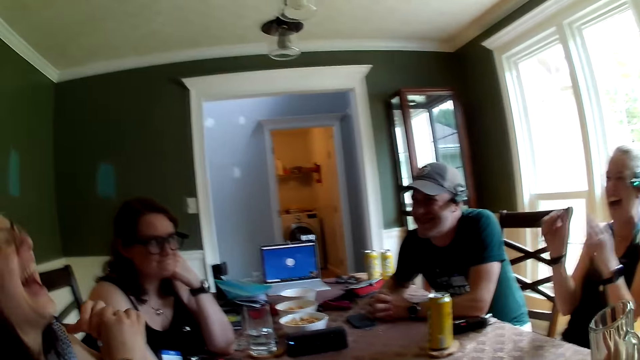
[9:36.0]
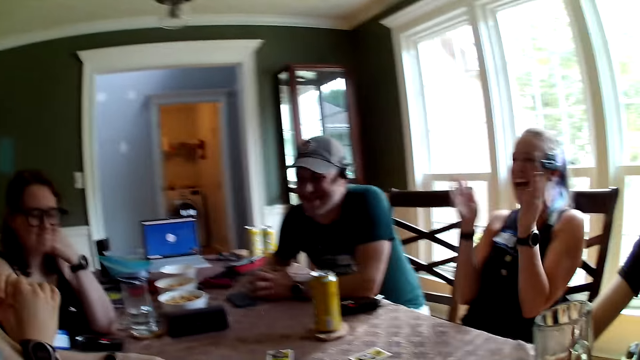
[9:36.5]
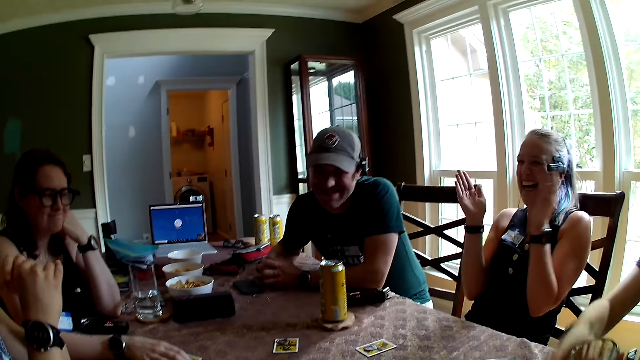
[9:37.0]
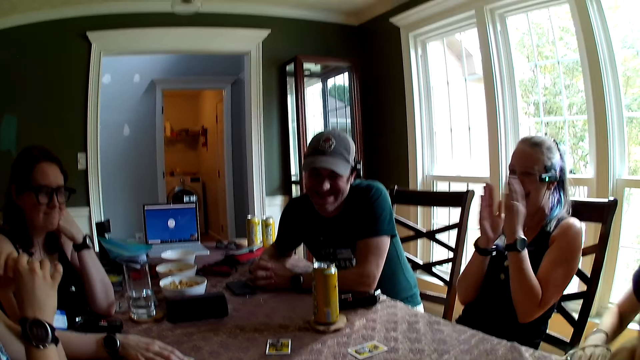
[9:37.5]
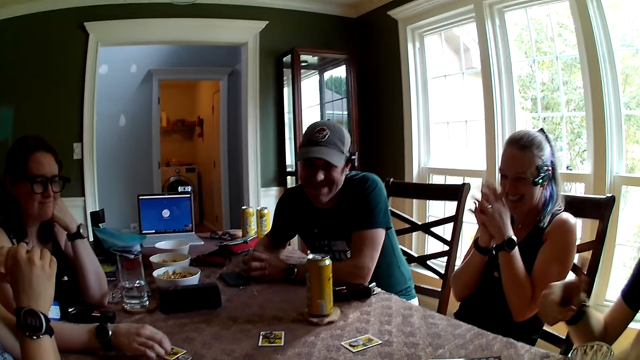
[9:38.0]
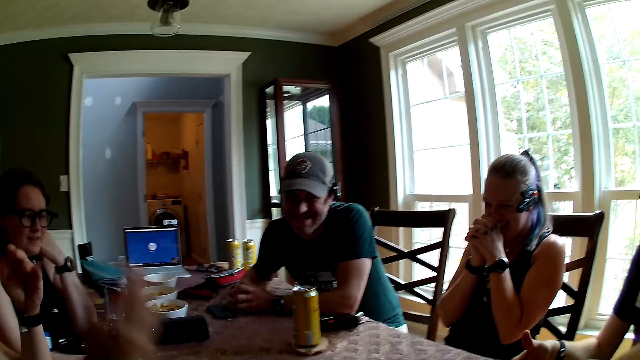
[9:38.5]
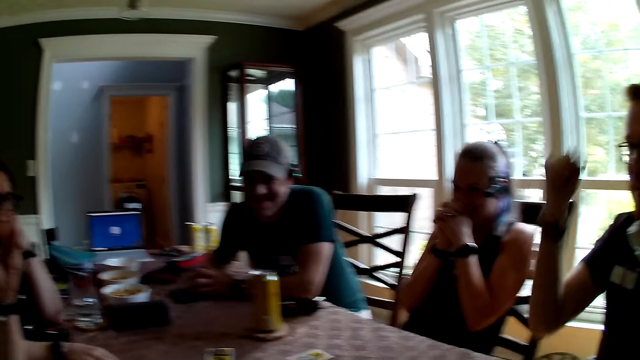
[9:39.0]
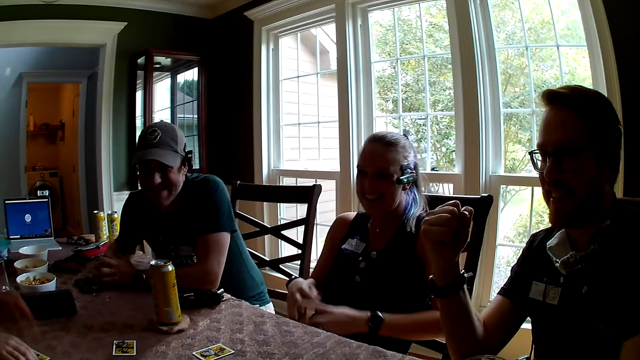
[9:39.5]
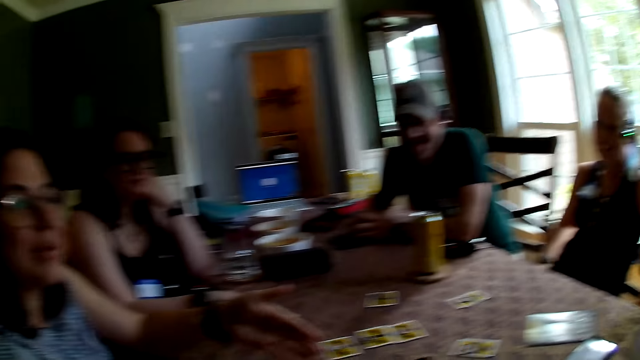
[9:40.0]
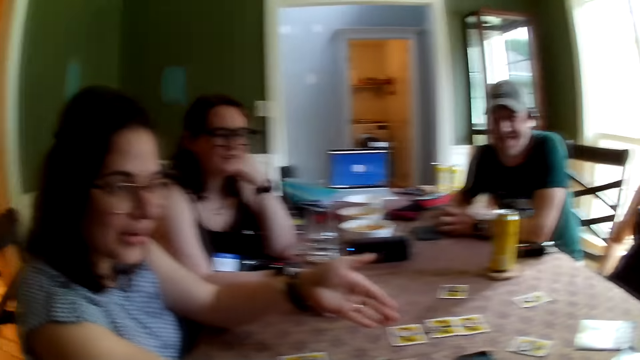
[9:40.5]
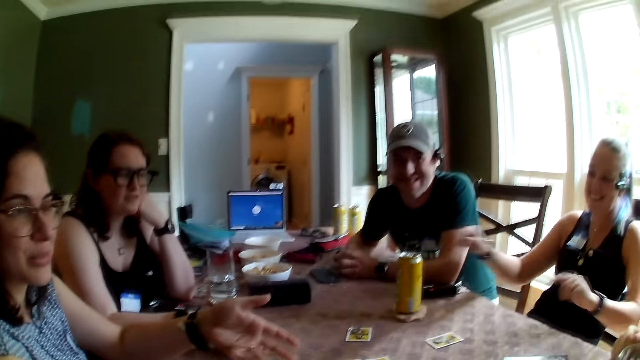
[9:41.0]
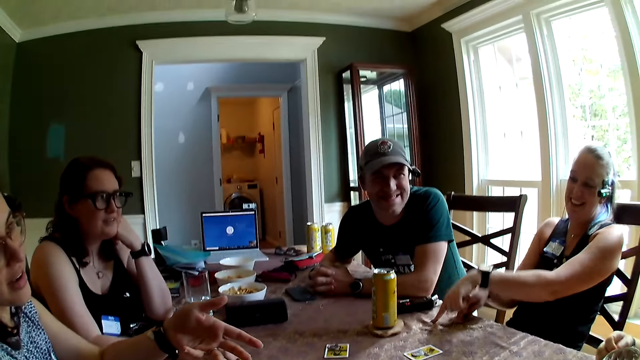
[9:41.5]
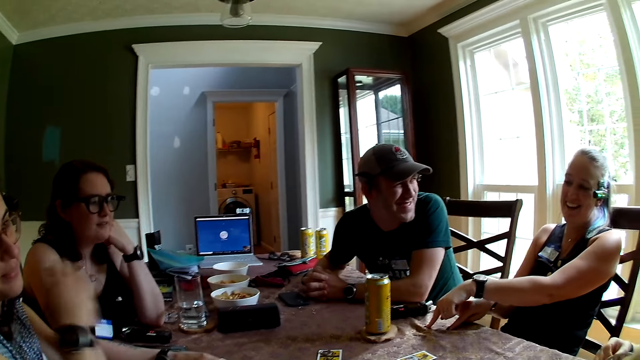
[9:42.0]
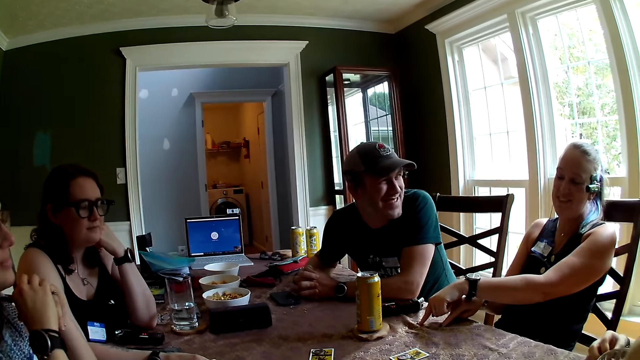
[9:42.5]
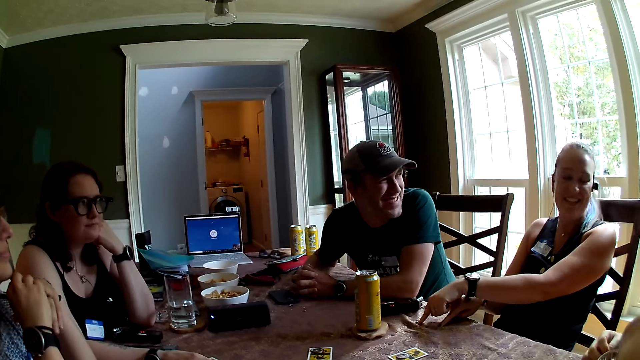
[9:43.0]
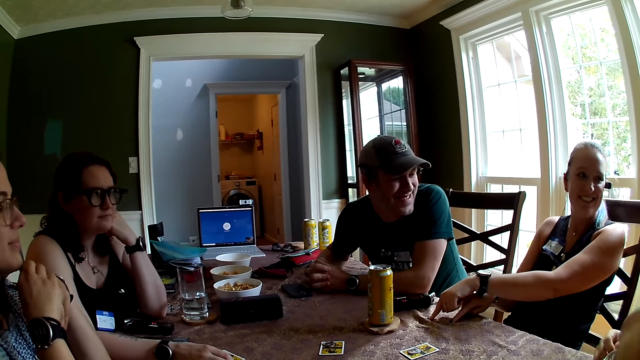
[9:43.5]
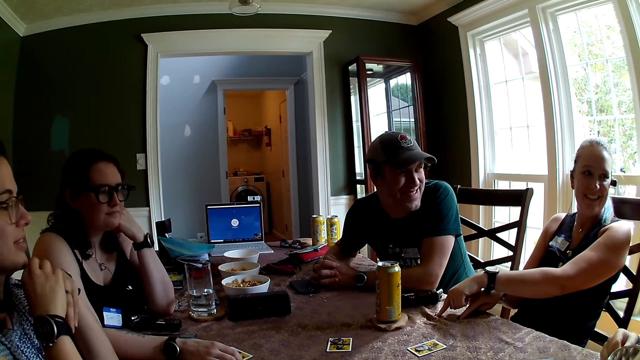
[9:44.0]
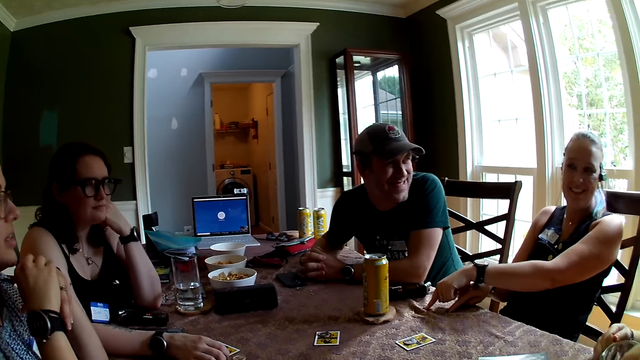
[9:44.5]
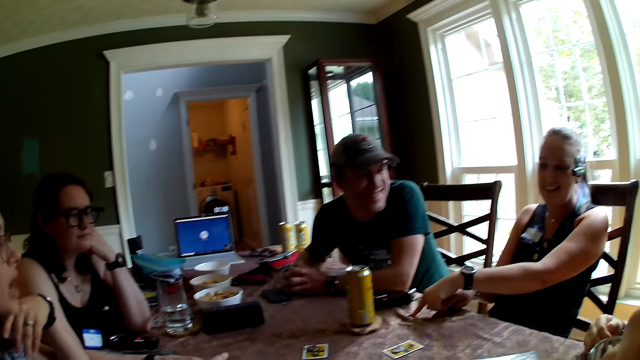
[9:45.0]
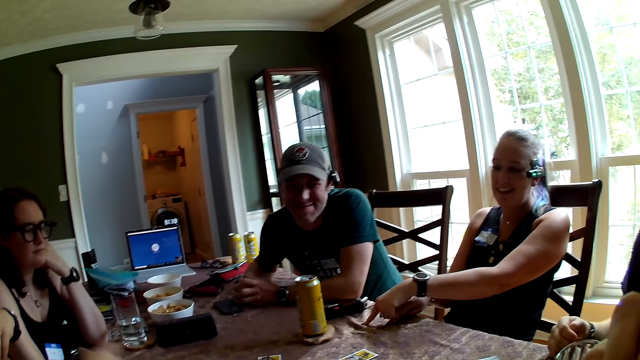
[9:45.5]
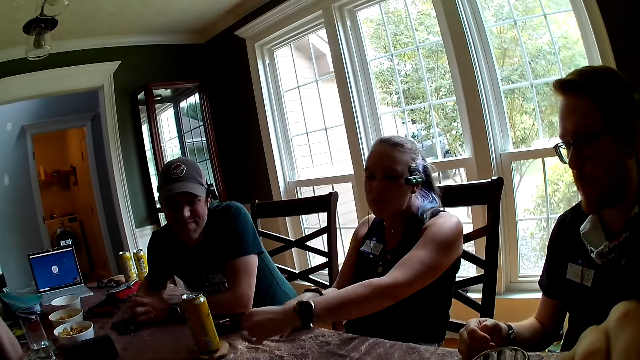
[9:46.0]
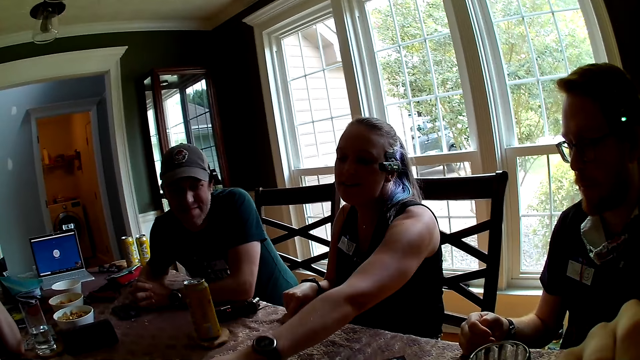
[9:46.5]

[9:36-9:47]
A man picks up a glass cup on the table with his right hand. The man drops the glass cup in his right hand on the table. A woman claps her hands. The man hits his right hand on the table. Another woman converses with people at the table. The first woman puts her hands on the table. The first woman converses with the people at the table.

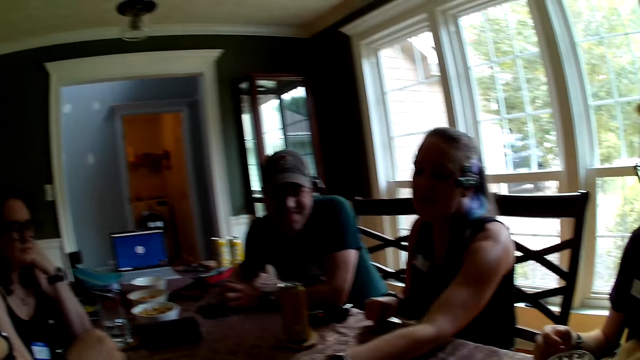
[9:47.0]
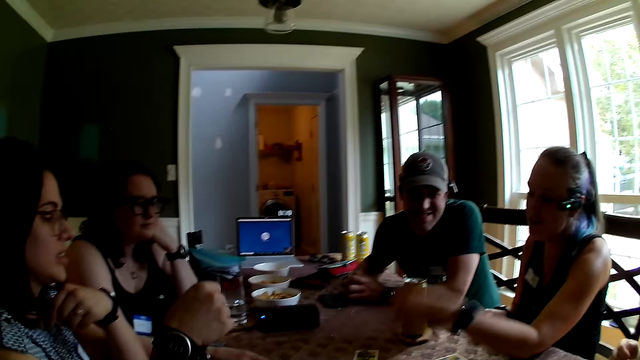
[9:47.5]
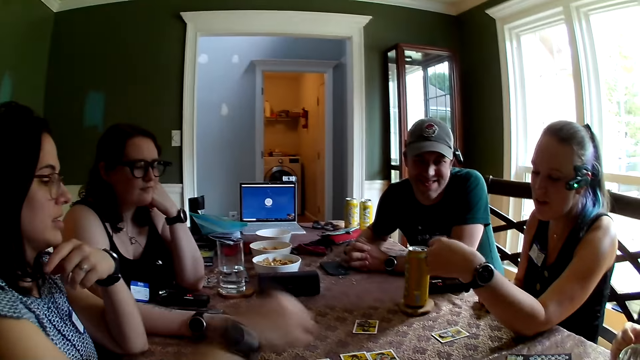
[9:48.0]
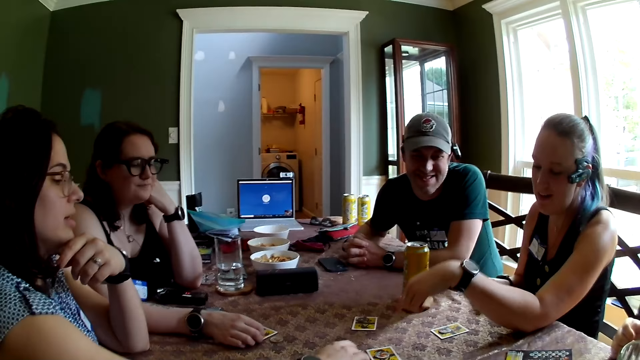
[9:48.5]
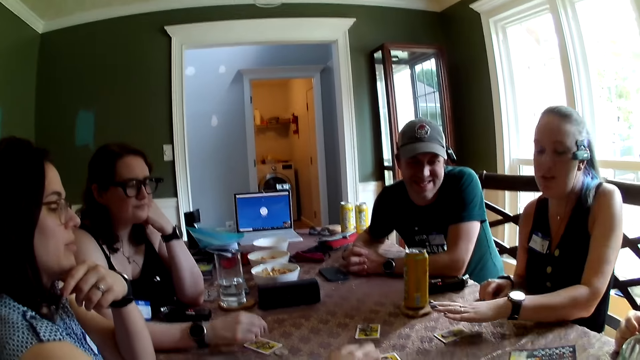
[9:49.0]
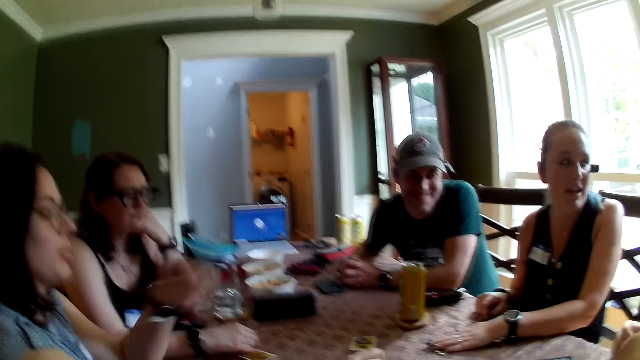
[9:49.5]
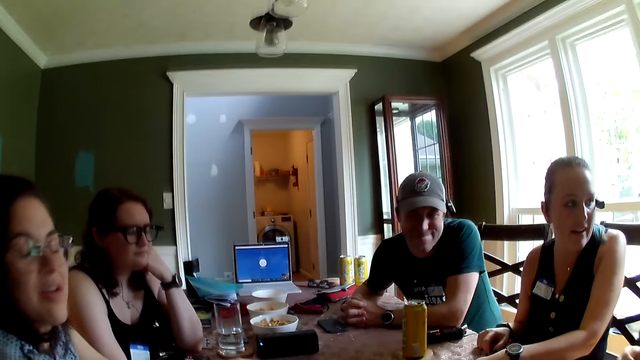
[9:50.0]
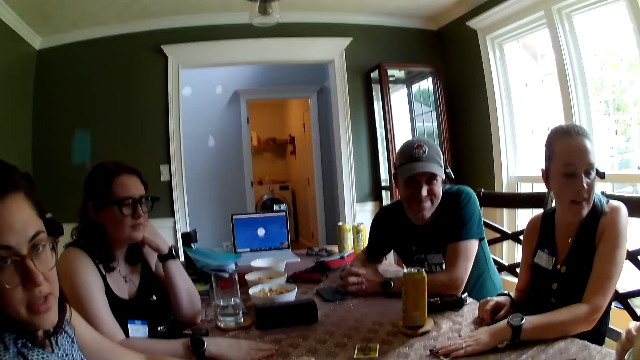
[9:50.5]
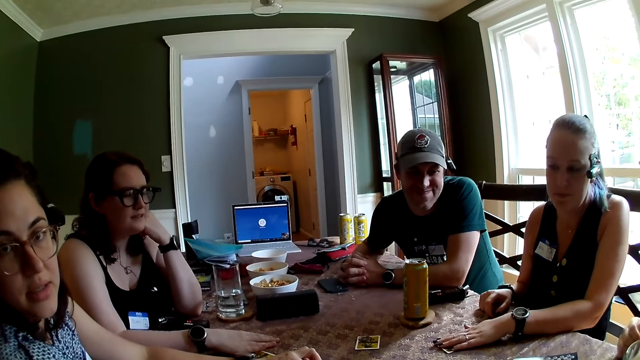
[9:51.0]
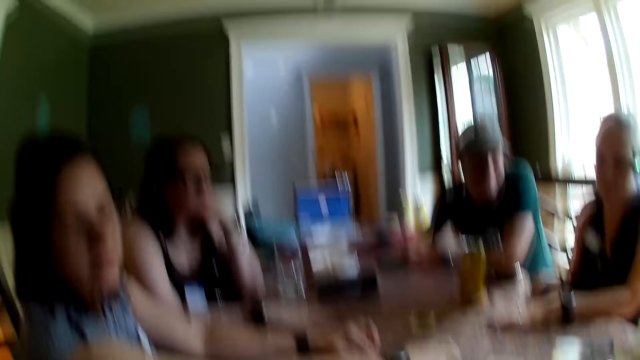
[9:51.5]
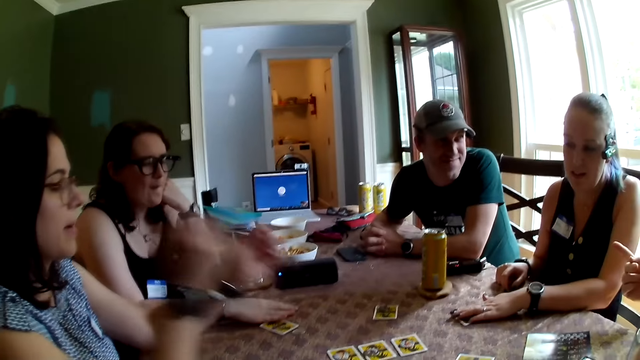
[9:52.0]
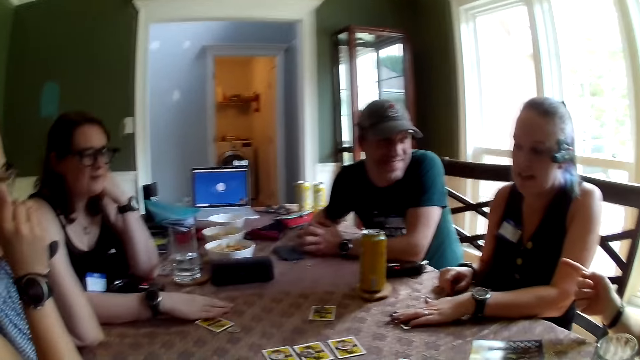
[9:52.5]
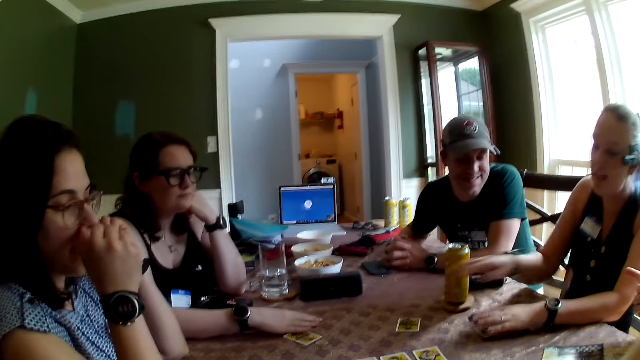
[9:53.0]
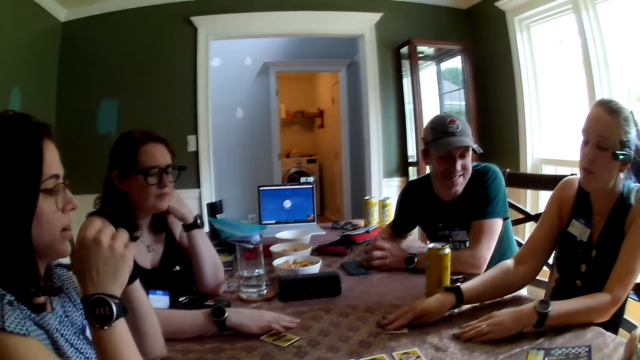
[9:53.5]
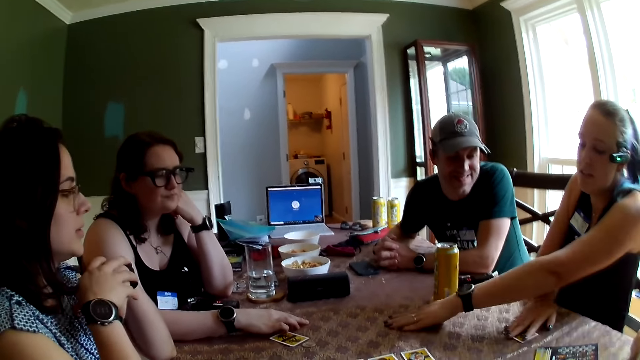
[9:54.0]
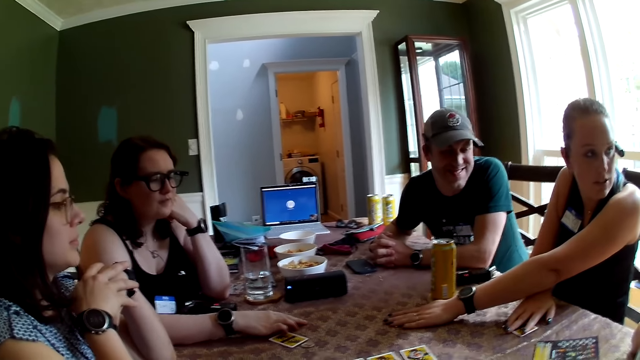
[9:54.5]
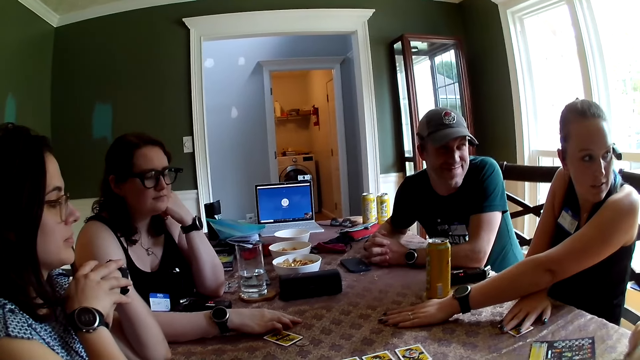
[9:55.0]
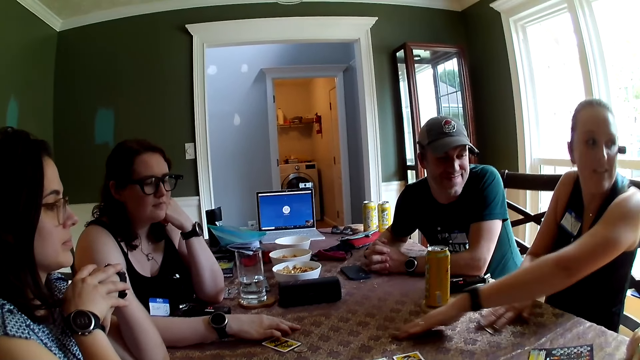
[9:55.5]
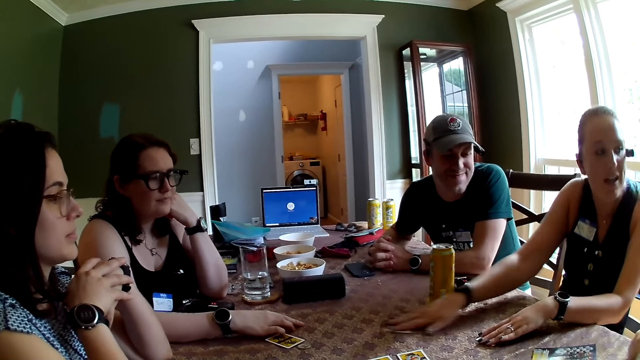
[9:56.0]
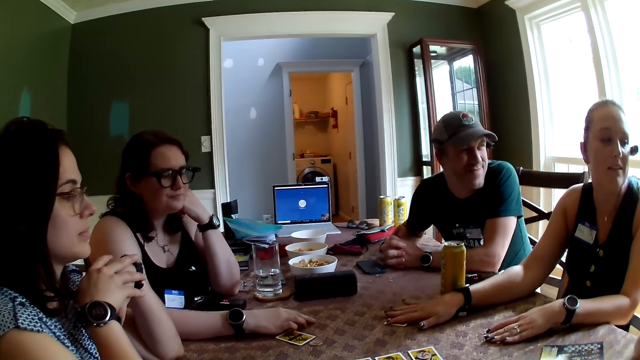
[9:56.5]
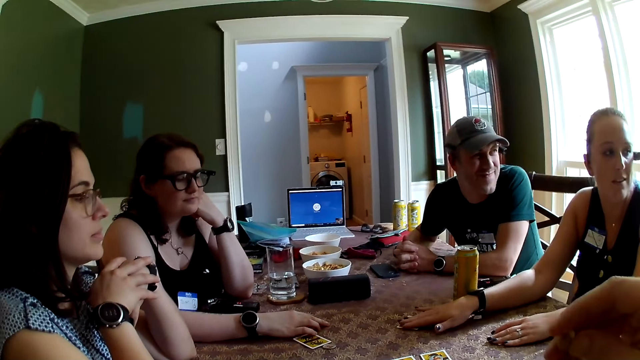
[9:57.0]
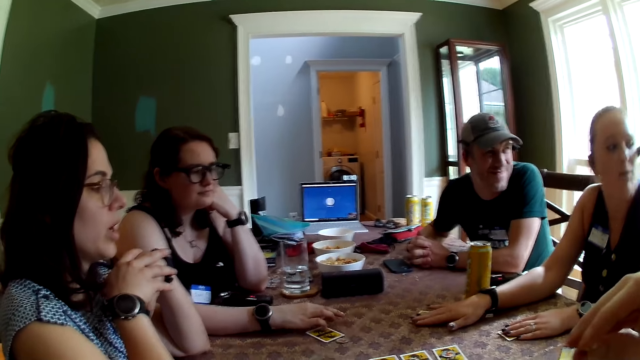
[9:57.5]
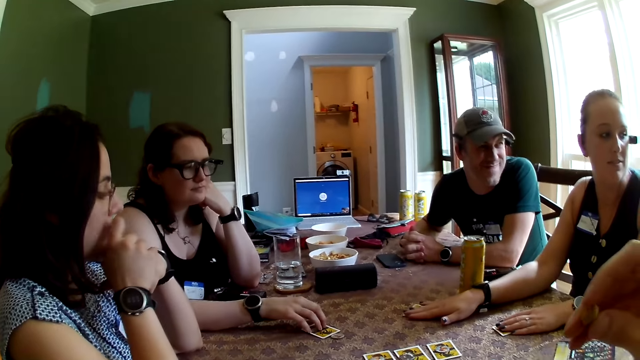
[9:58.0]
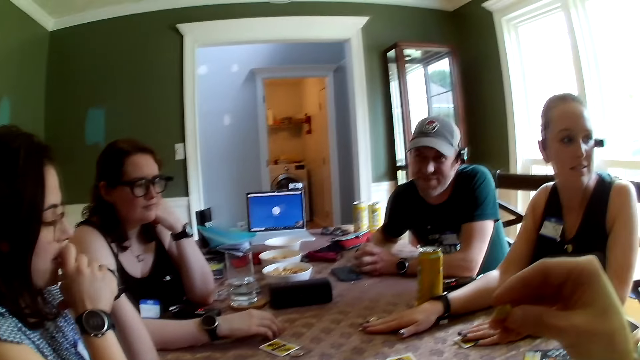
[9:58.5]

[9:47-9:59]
A woman touches the card on the table with her right hand. Another woman touches the card on the table with her right hand. A third woman touches the card on the table with her left hand. The camera wearer plays cards. The third woman touches the card on the table with her right hand and switches the cards in her hands on the table. She switches the cards in her hands on the table again.
